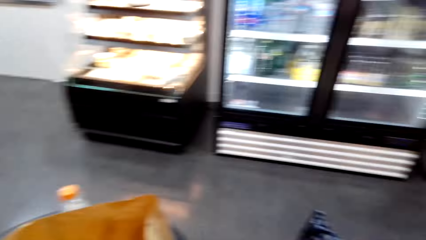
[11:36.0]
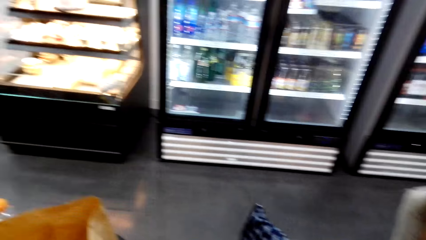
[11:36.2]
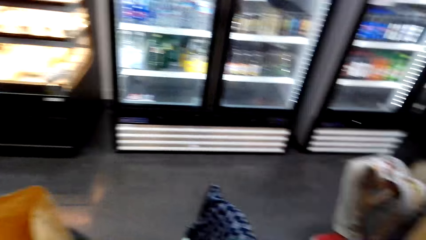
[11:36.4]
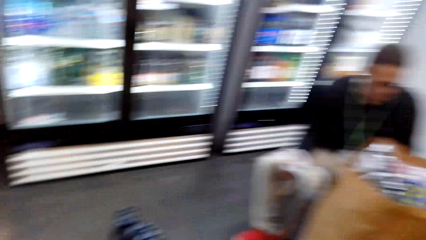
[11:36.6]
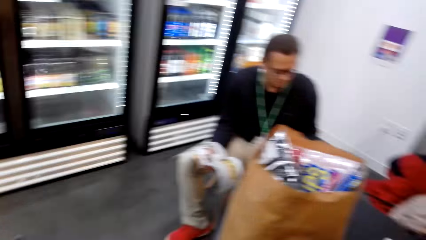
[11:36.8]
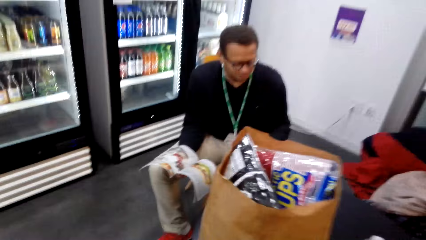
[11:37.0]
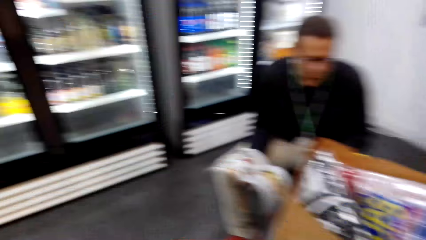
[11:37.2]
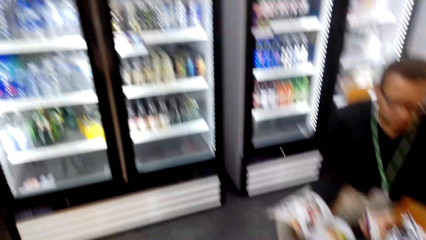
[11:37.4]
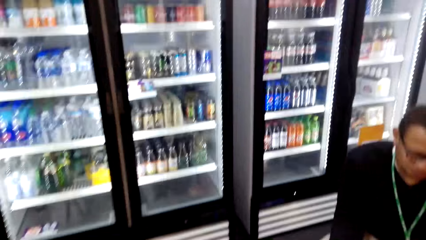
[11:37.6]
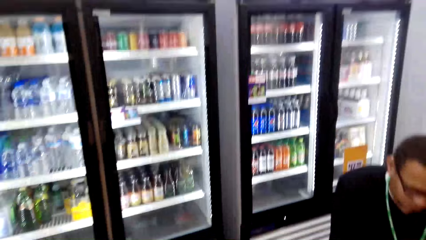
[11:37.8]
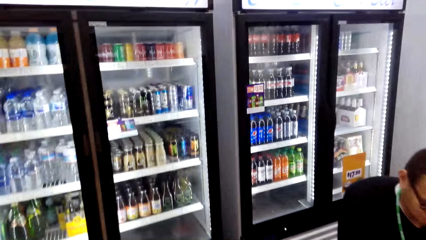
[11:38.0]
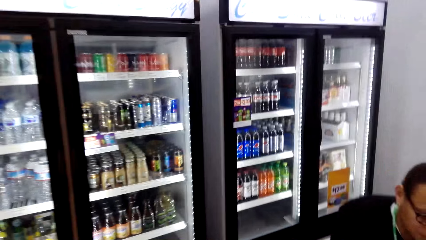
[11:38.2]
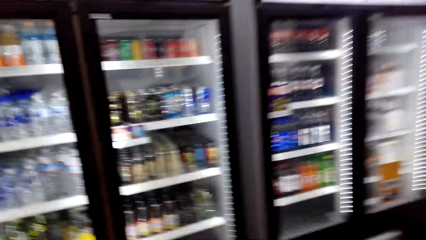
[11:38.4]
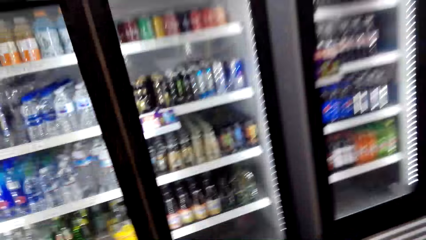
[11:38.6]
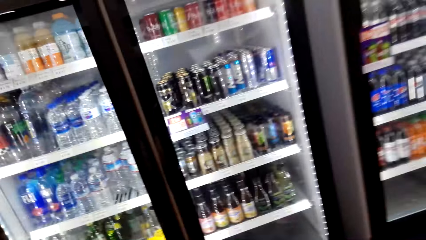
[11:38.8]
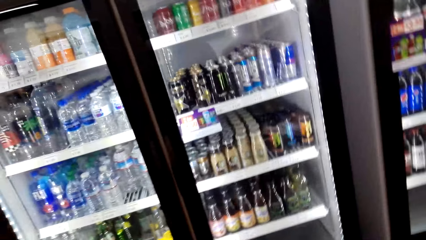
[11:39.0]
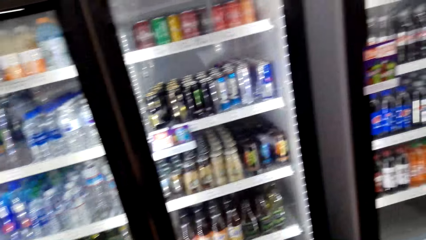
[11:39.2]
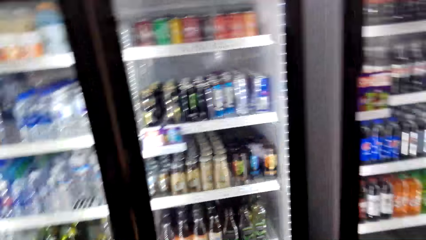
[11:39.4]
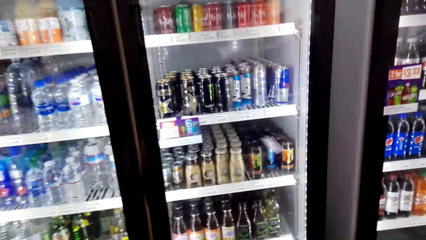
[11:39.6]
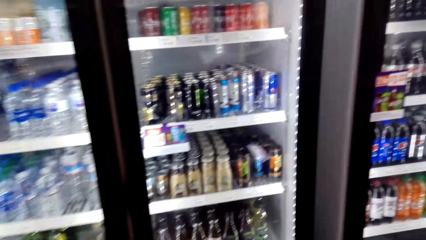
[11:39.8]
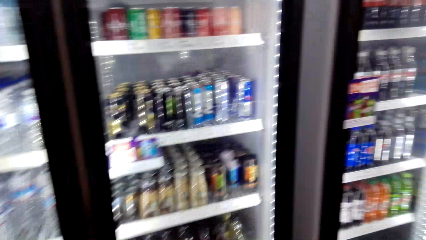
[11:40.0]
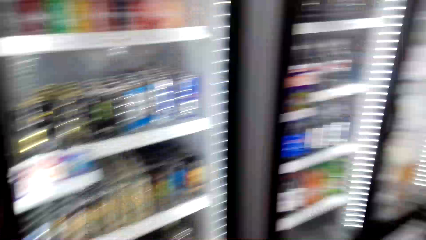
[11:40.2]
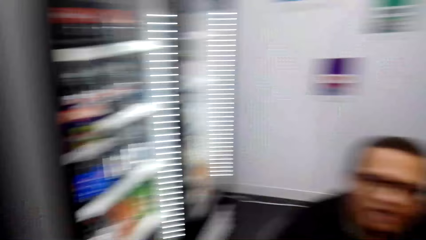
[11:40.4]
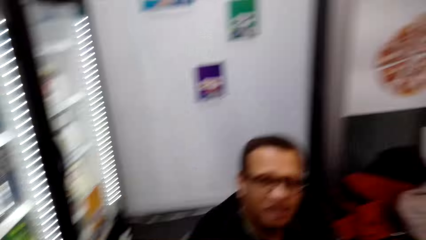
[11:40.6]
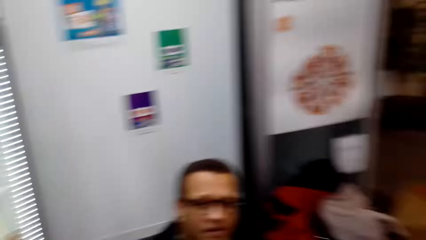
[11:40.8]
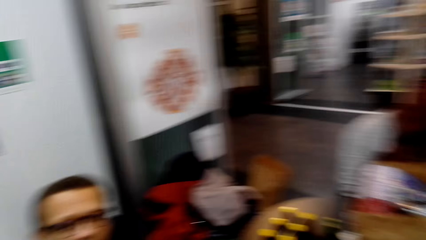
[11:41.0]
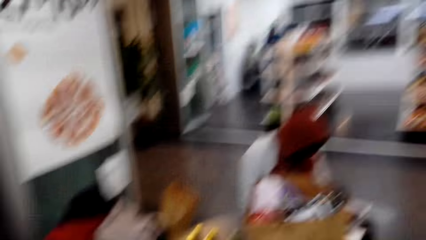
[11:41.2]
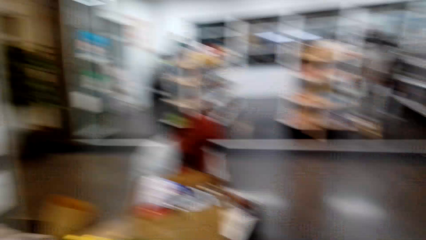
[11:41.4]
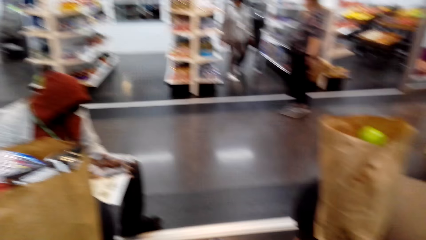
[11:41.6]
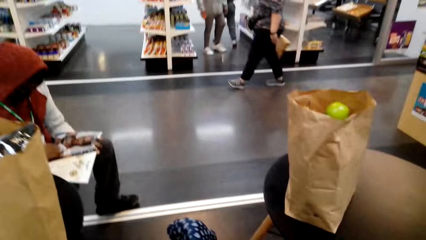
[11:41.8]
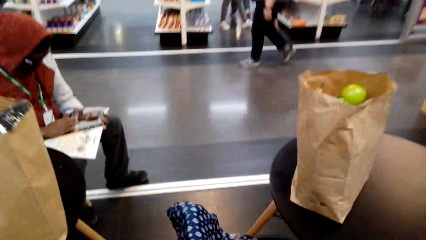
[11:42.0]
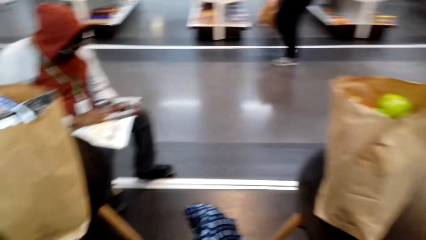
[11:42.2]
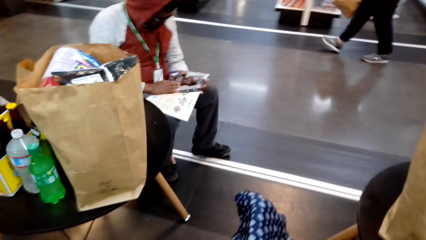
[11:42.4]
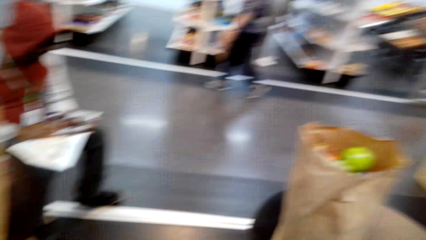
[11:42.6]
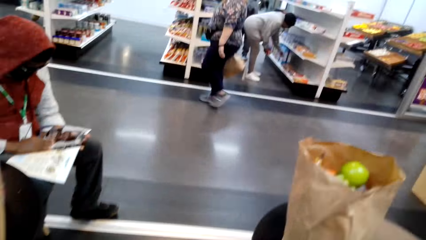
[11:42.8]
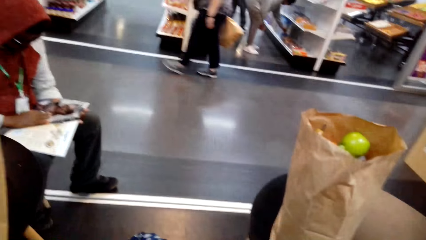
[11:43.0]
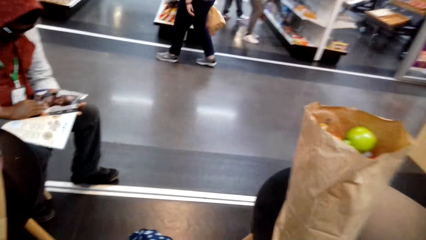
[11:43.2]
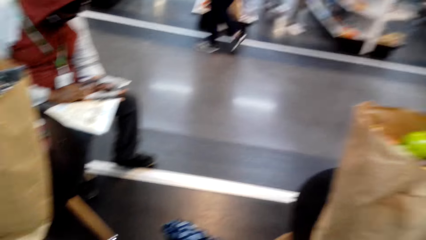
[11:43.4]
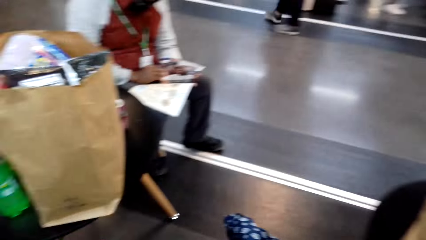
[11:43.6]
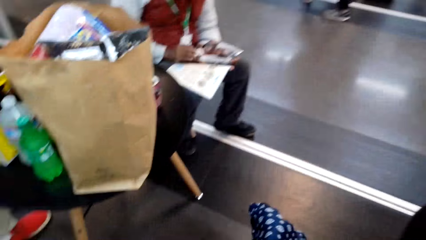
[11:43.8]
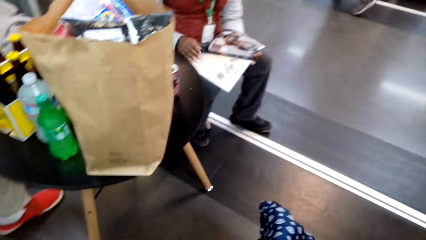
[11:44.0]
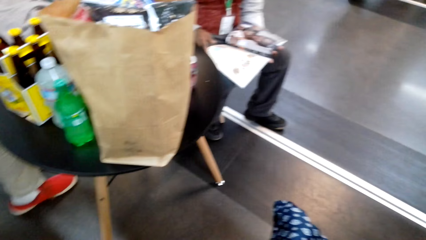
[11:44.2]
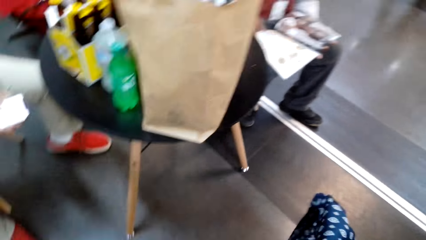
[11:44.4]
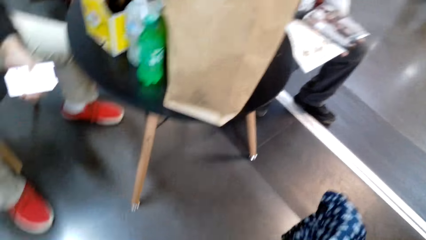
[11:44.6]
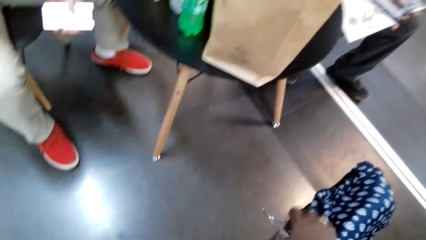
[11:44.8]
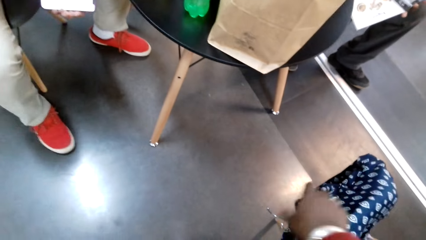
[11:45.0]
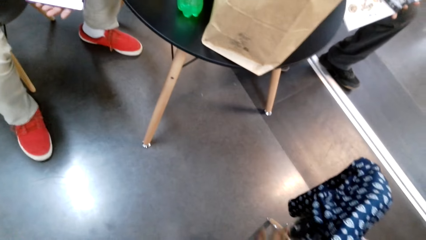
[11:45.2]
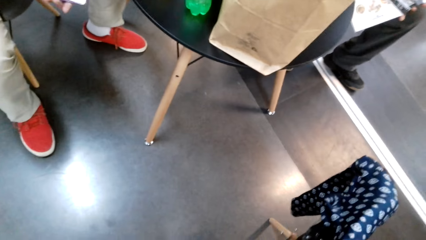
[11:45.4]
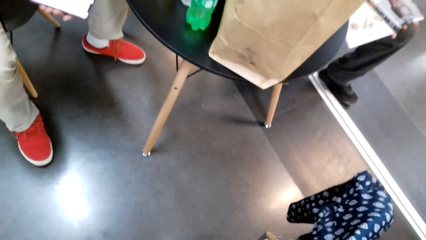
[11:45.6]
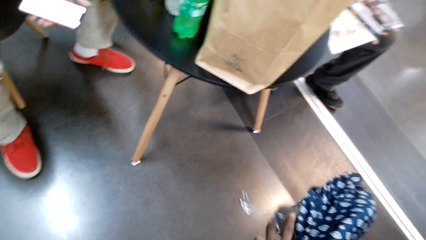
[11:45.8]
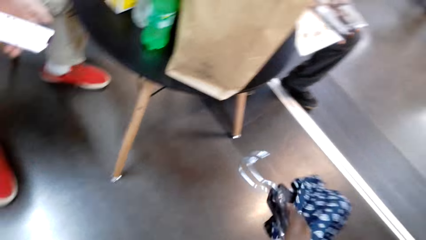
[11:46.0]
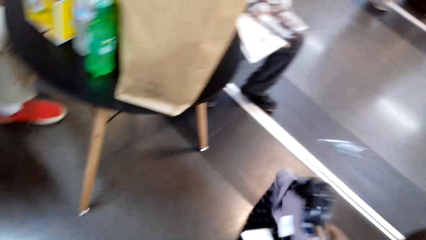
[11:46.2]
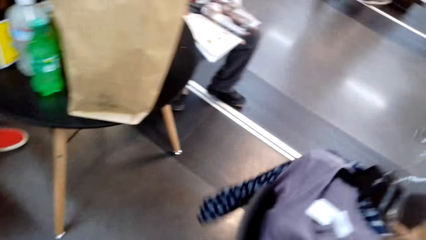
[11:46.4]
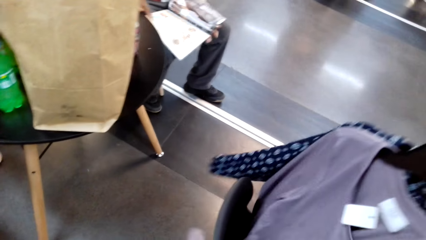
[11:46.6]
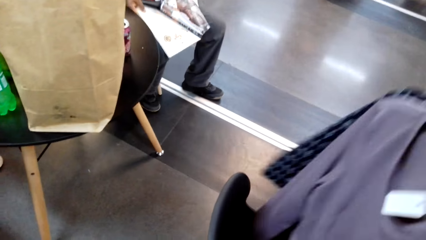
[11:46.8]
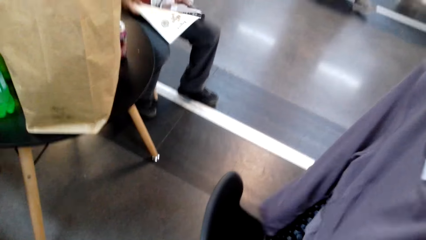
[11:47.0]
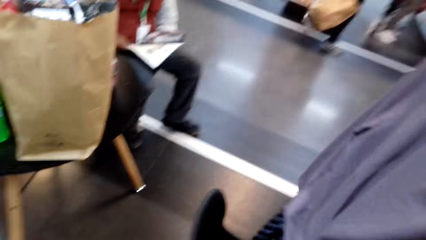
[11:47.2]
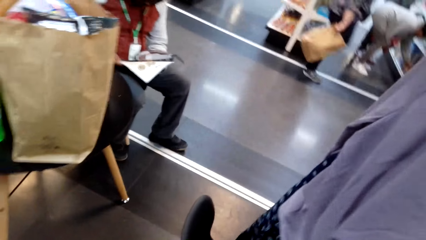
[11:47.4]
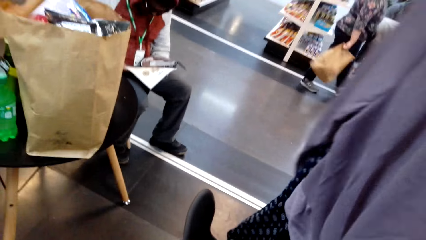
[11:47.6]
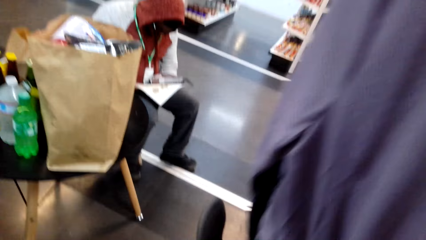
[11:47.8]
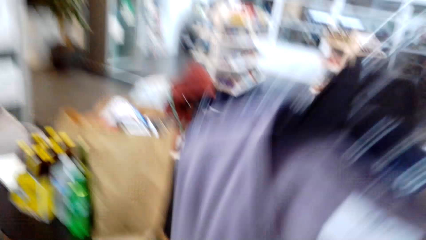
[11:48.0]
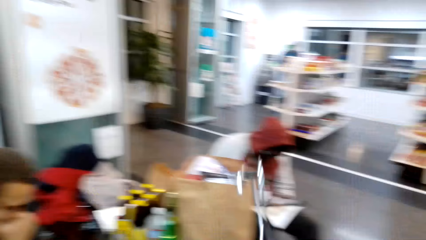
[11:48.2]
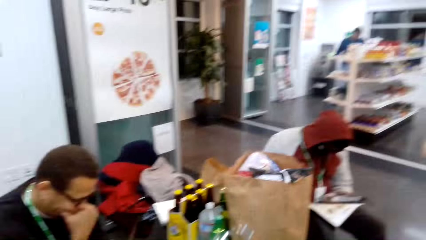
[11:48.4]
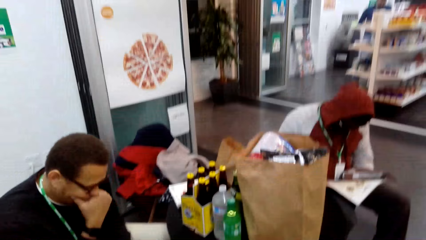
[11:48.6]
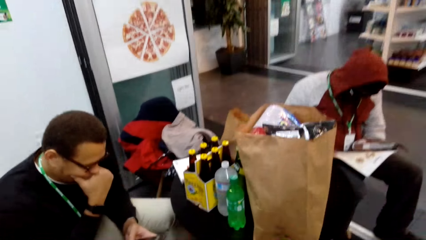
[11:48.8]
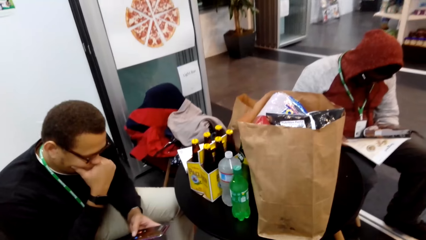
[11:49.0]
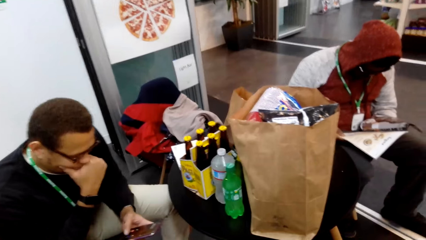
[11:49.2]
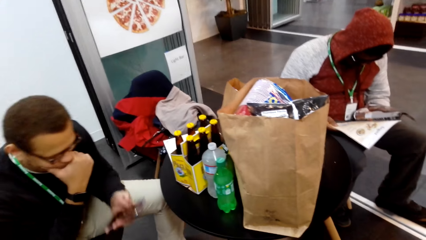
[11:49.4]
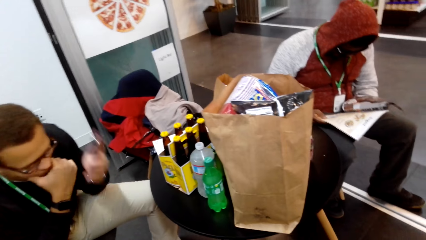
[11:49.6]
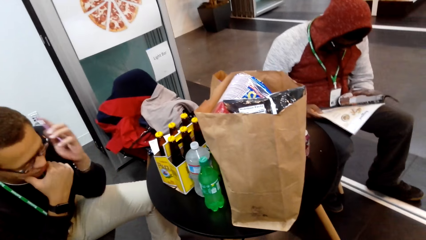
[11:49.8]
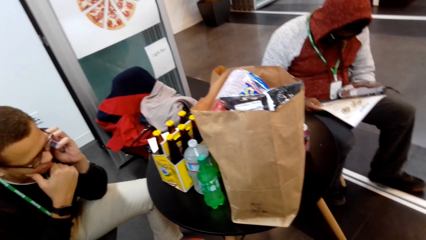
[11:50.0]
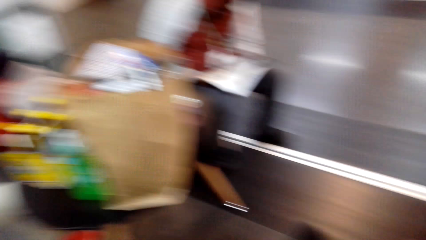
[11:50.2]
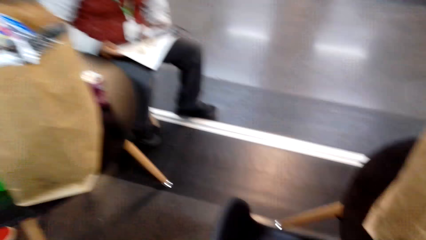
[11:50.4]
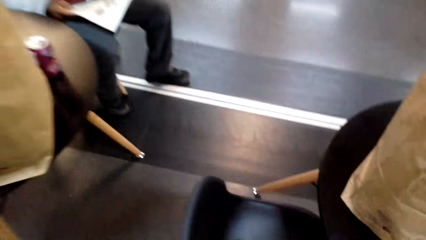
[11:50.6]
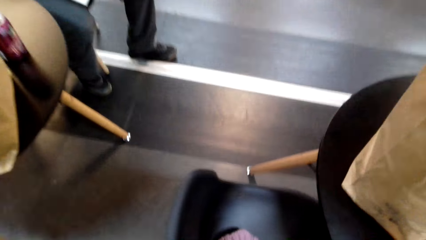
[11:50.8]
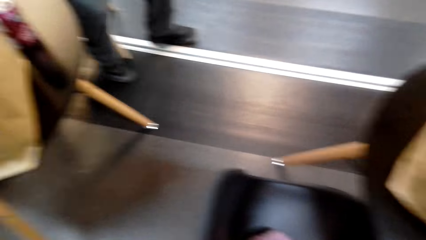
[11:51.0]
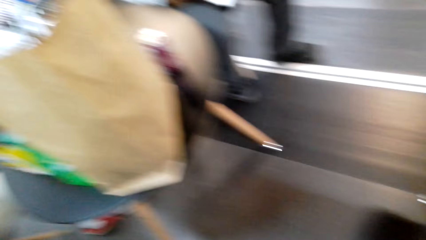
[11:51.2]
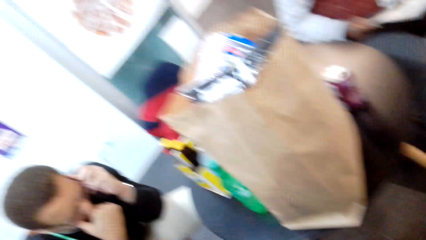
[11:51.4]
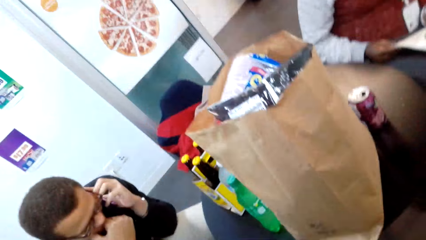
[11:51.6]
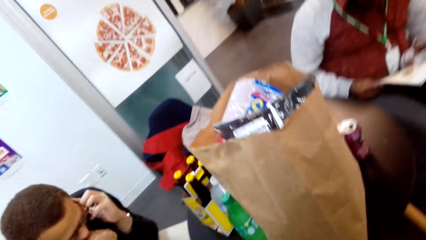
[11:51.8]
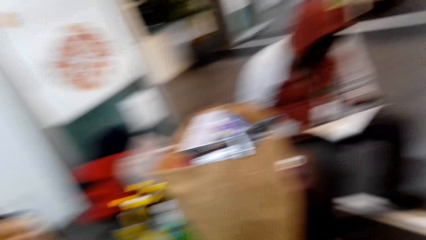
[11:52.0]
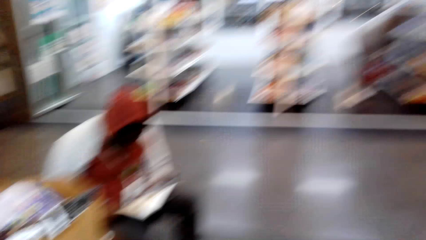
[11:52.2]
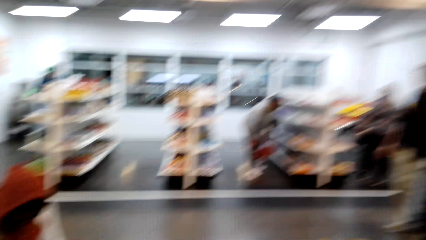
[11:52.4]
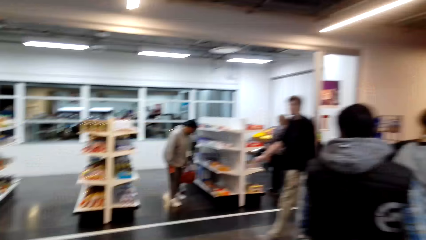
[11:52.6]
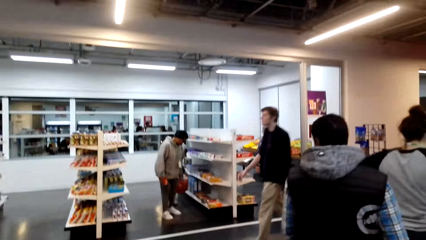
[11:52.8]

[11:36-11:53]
The camera wearer looks around and walks around. They converse with a man. They walk around and look around. They touch a cloth and lift the cloth. They take the clothes from the chair. They look at the cloth, pull the cloth, and look around.
